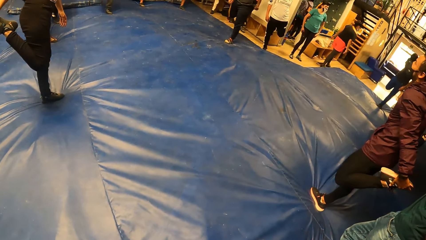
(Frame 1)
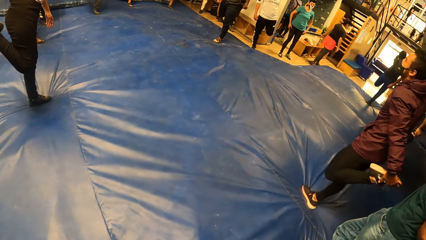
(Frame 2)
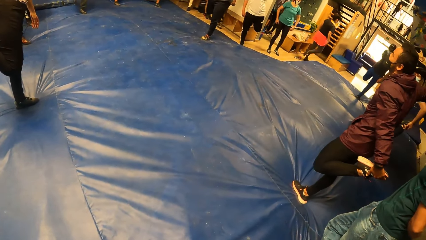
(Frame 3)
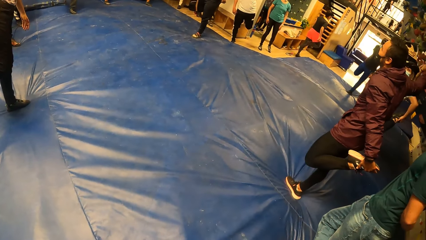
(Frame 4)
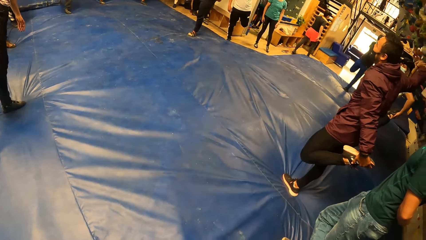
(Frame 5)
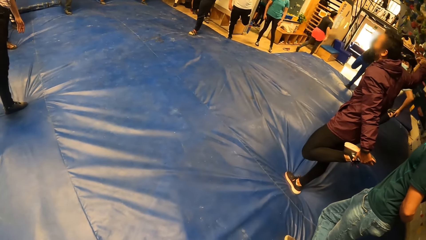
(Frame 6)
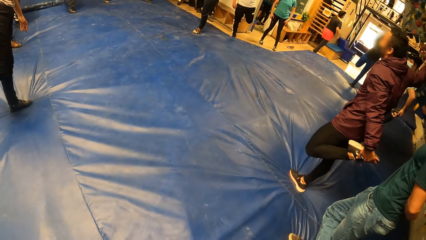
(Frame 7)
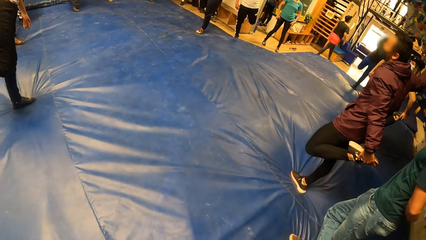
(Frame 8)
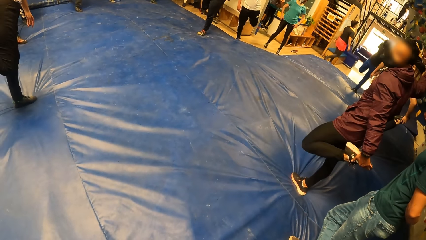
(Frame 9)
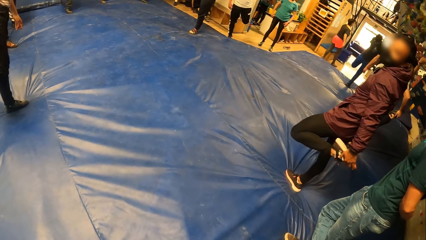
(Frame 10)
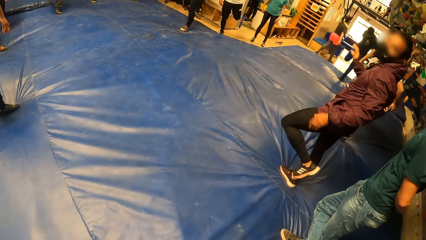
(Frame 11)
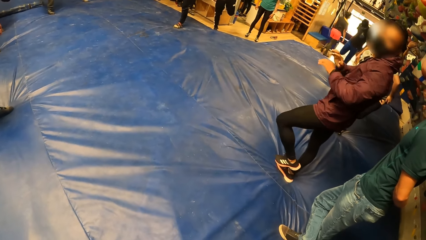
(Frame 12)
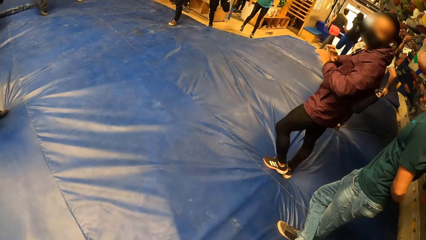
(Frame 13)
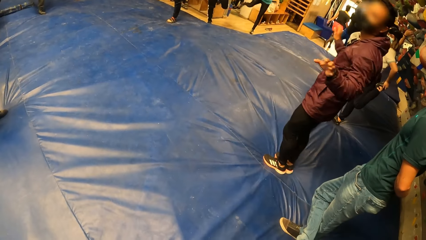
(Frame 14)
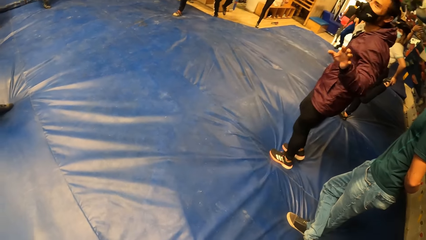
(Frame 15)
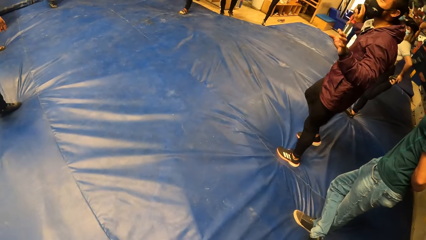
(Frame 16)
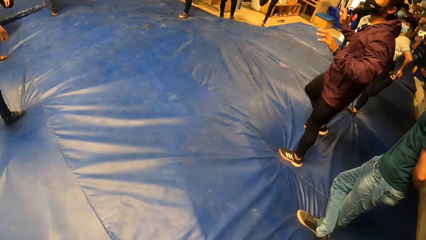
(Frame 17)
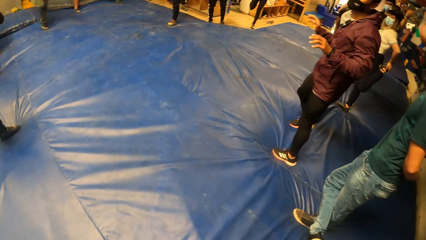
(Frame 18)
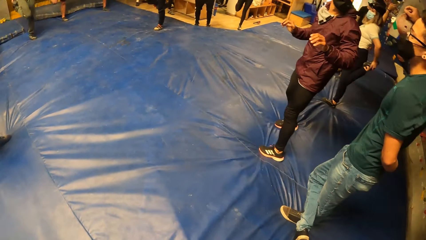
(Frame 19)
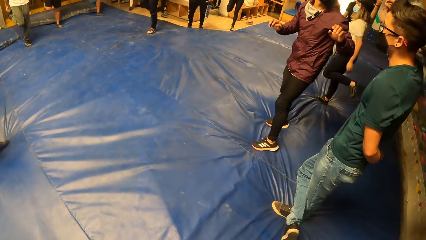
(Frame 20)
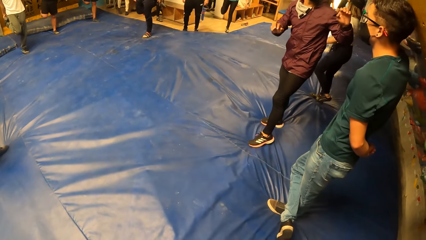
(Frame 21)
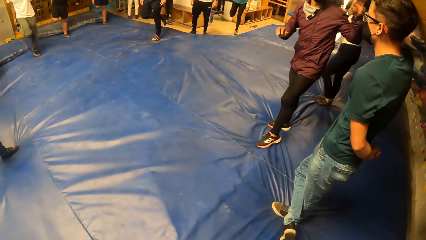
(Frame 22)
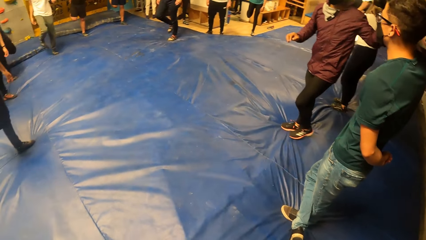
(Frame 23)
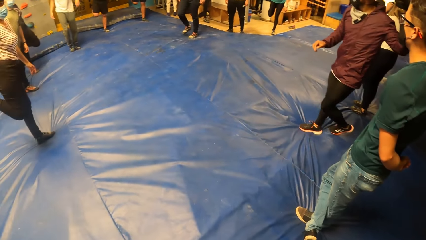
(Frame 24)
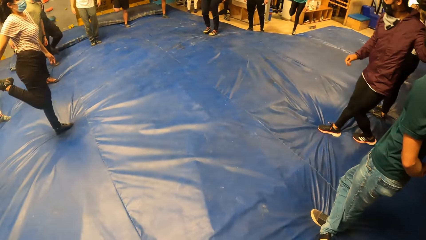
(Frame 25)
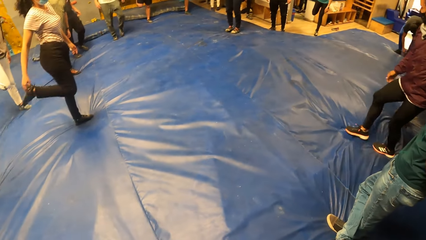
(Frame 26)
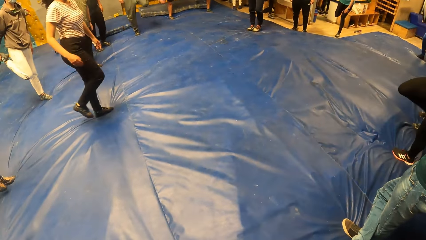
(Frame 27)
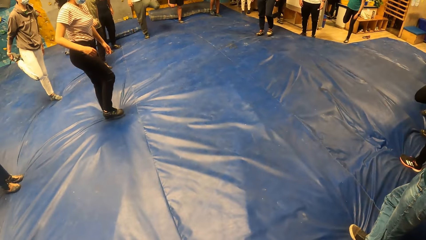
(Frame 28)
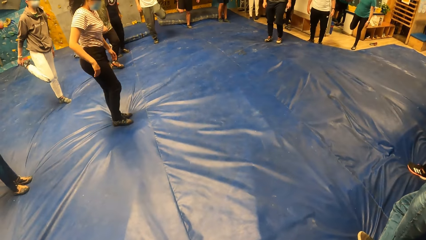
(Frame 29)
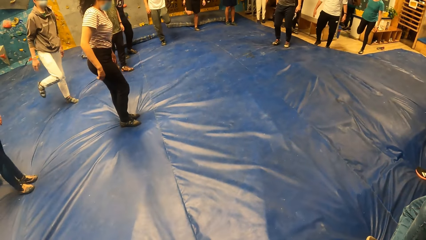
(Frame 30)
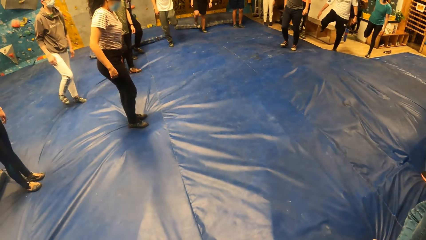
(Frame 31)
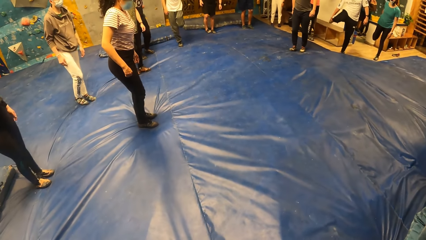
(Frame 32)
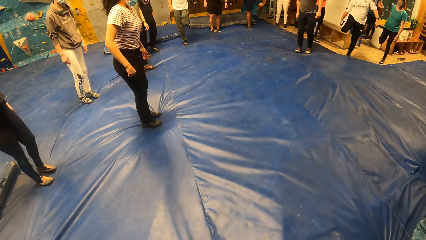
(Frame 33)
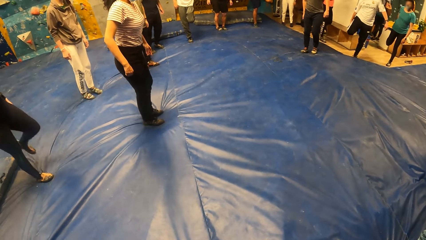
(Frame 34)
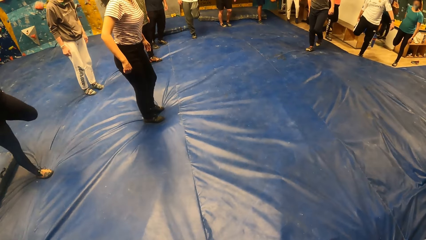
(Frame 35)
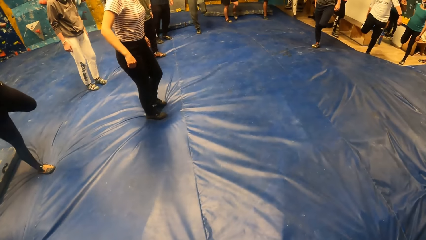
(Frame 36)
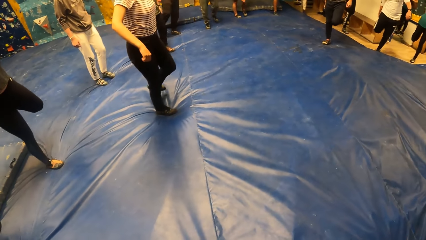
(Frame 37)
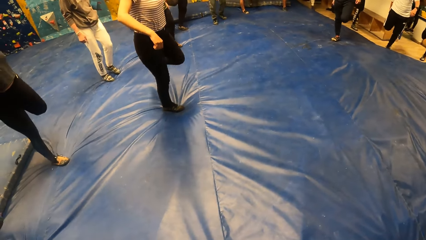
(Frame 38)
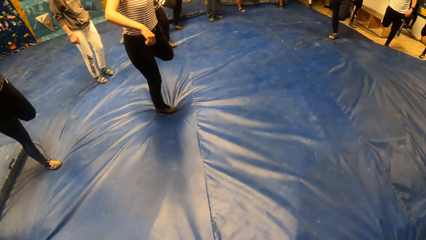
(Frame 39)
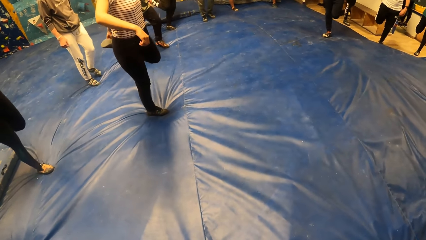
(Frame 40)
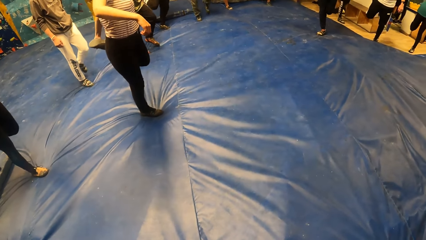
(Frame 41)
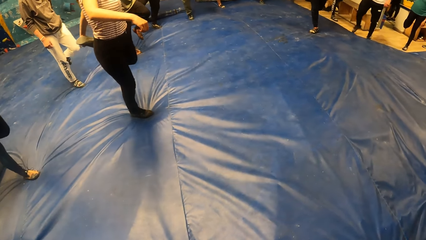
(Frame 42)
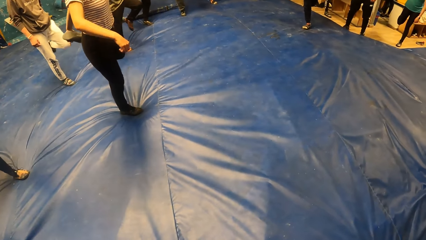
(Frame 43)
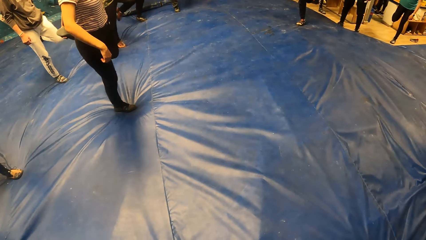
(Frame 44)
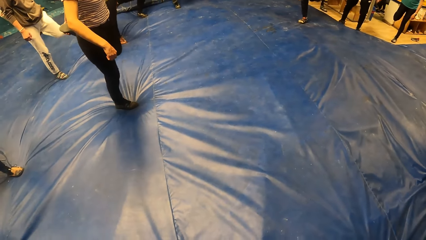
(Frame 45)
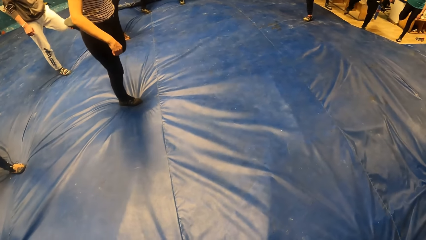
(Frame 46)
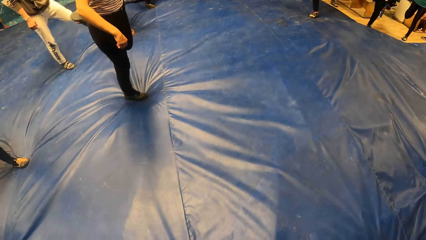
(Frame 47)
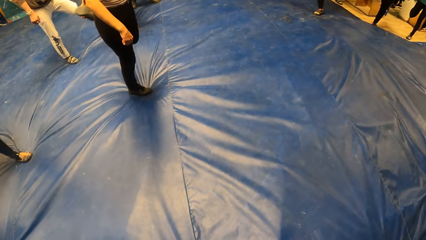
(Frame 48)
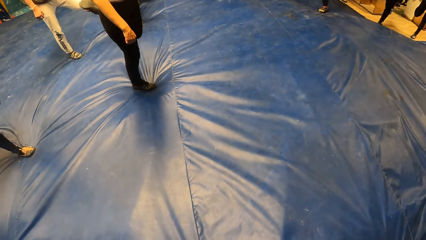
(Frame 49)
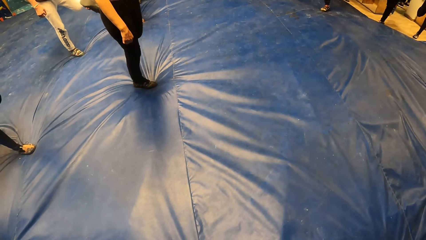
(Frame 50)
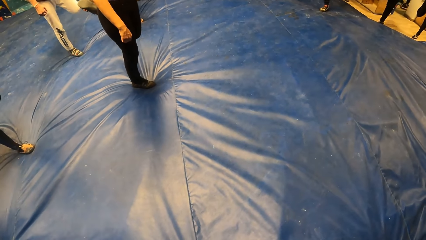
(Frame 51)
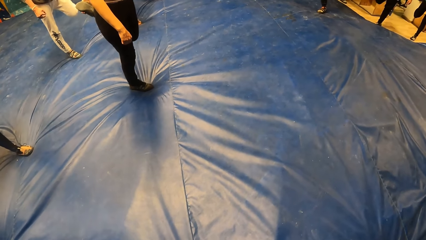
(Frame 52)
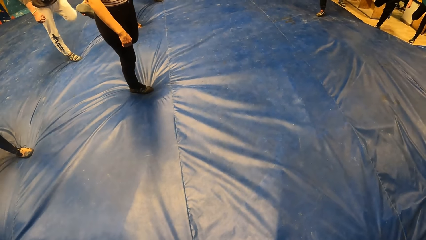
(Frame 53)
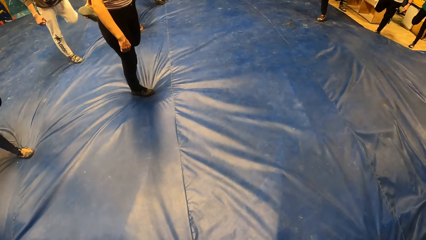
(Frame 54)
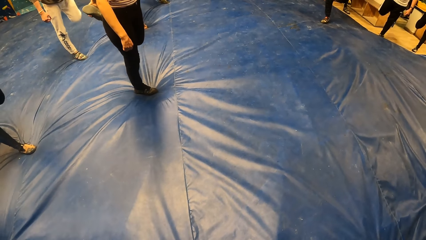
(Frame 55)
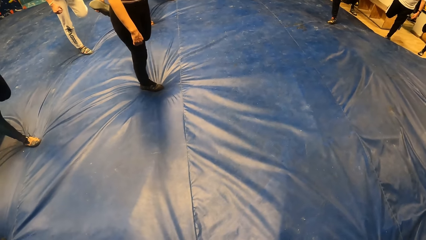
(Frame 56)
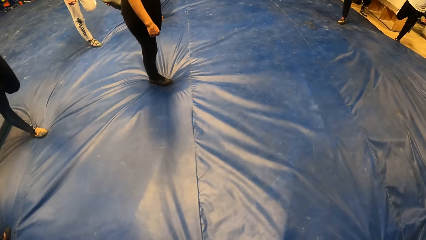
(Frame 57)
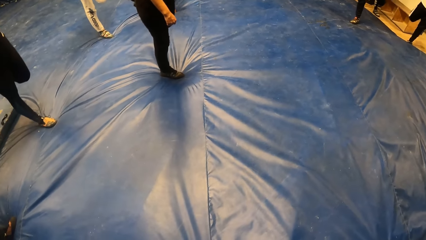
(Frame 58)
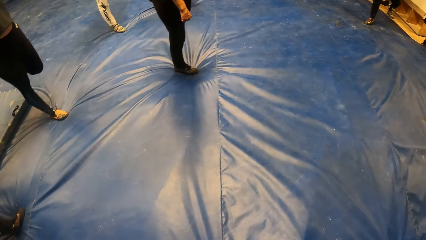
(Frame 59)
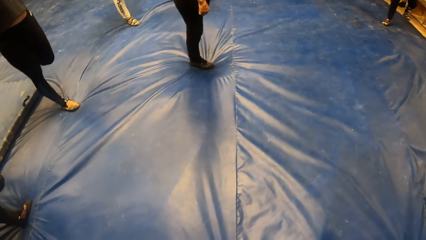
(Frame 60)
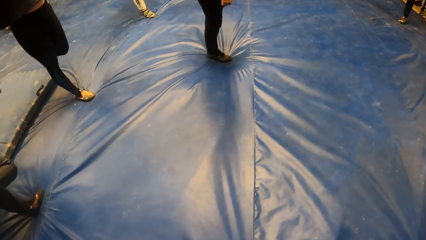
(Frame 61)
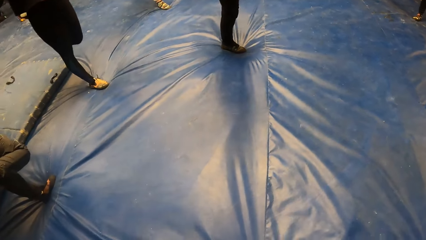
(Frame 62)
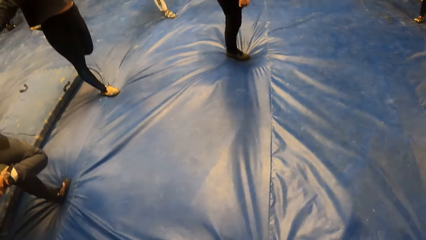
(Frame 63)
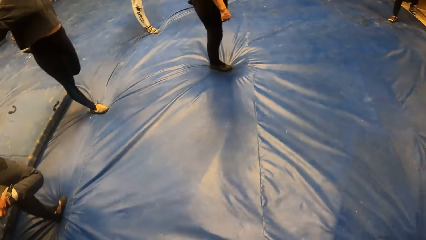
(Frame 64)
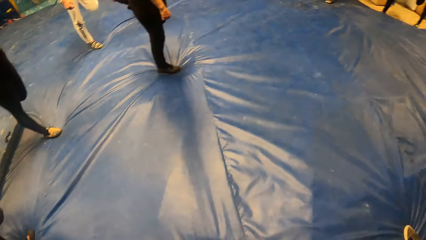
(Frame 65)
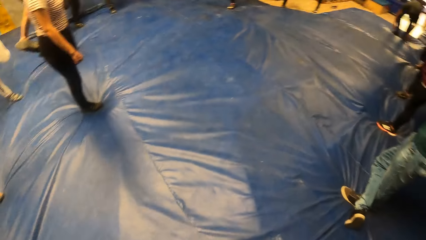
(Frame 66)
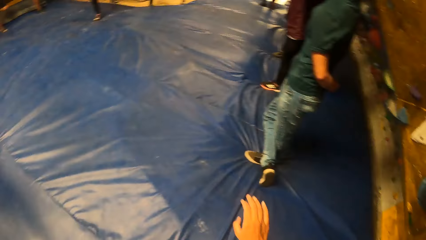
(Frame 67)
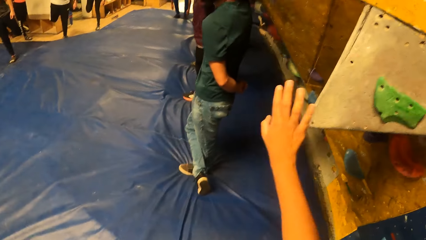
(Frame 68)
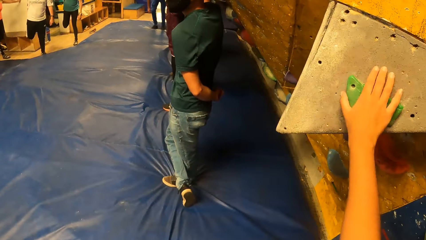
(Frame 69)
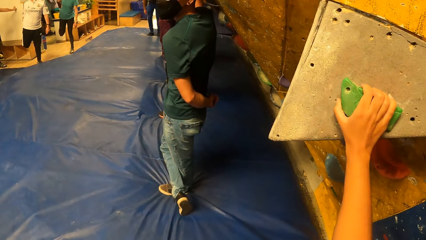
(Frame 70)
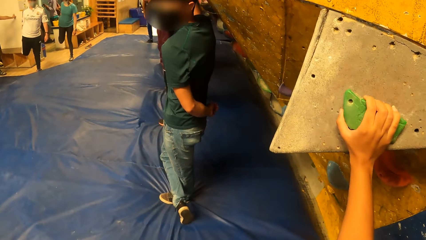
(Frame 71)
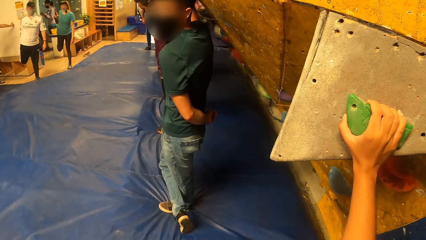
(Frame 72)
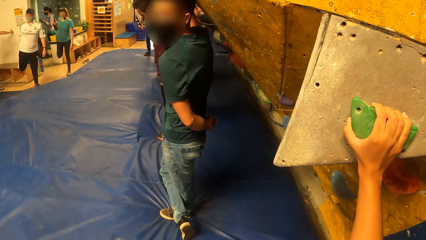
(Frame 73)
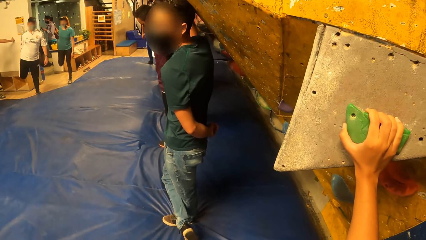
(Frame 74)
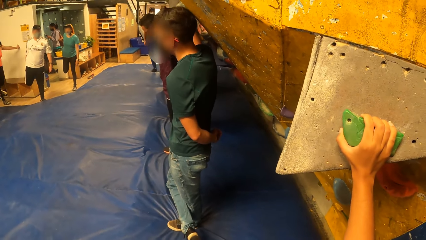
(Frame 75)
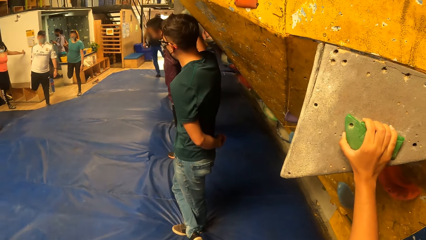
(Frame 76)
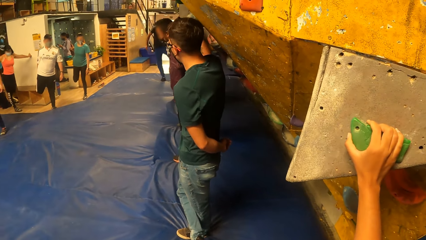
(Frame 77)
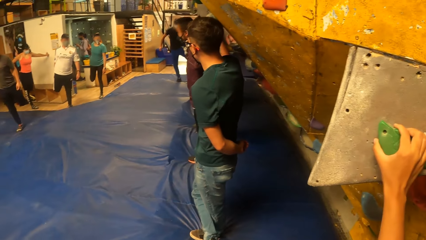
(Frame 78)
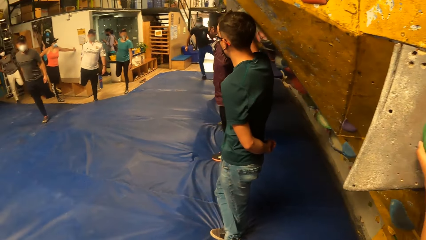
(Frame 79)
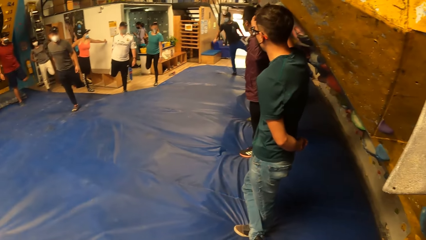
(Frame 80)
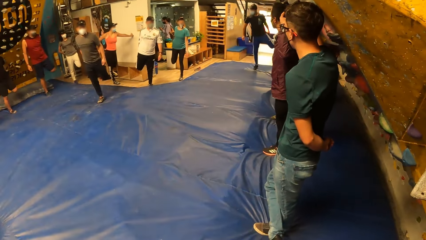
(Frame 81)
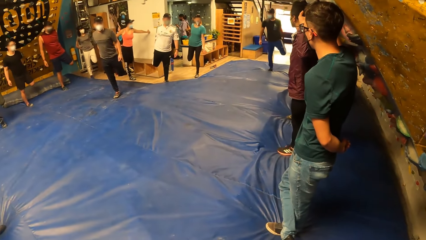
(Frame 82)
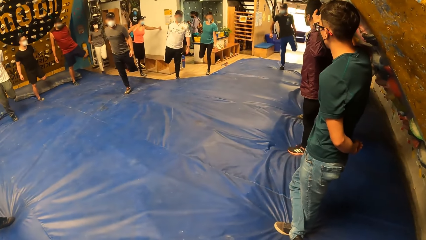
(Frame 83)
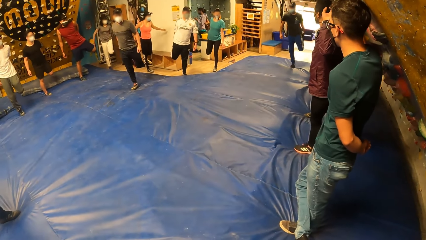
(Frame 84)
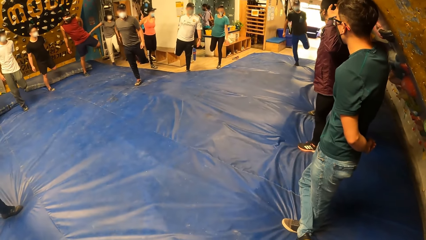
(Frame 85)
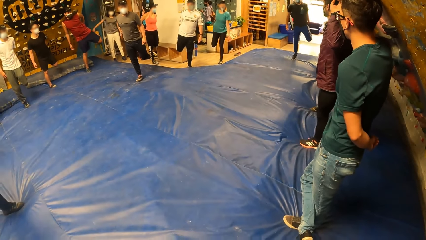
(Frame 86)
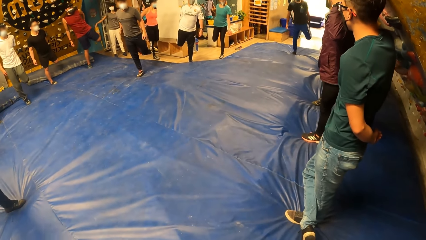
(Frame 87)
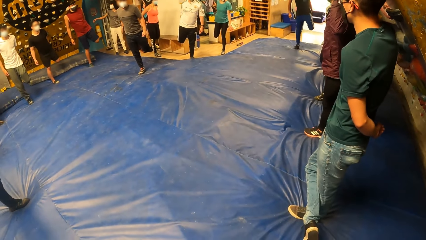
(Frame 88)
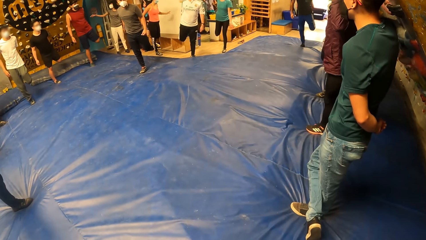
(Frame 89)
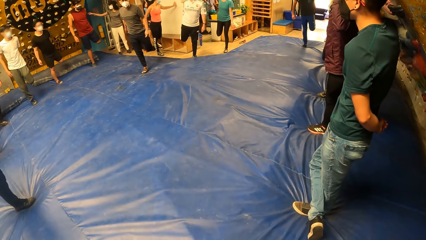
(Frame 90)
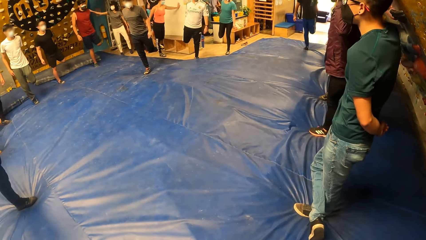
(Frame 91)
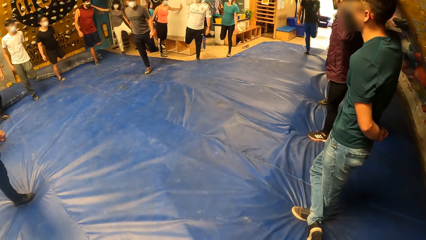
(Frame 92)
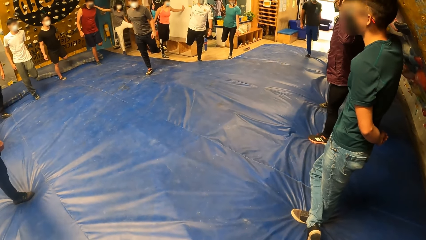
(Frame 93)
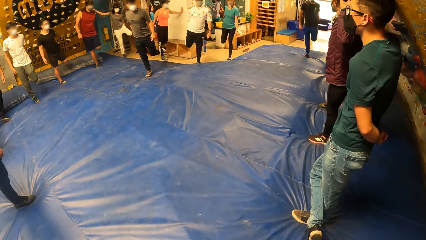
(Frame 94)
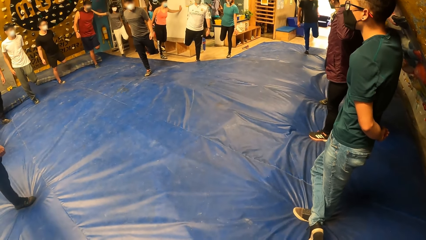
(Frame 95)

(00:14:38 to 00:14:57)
The man drops his left foot onto the floor. The man holds his right foot with his right hand. The camera wearer holds a rock on the wall with her right hand. She grabs the holder.
